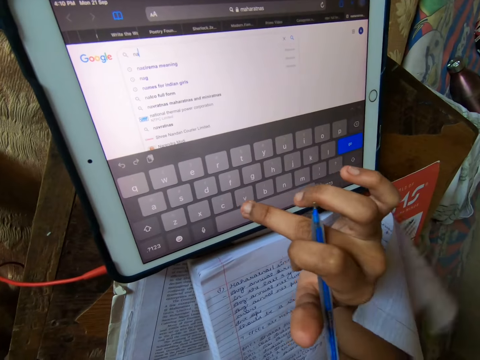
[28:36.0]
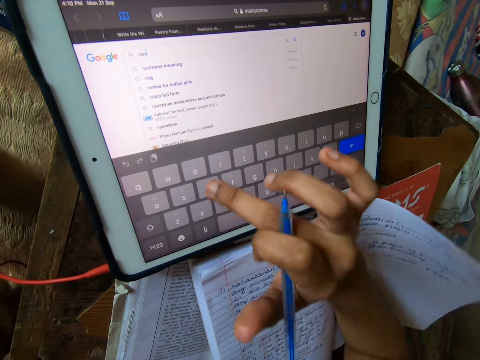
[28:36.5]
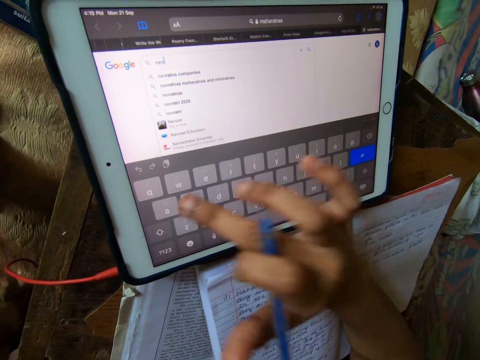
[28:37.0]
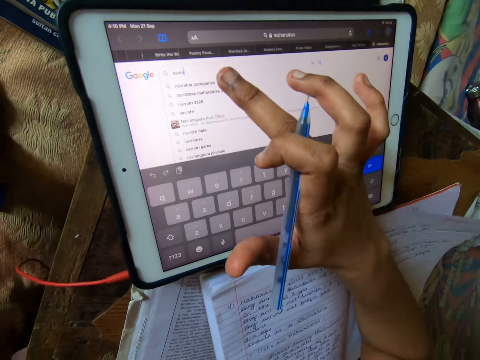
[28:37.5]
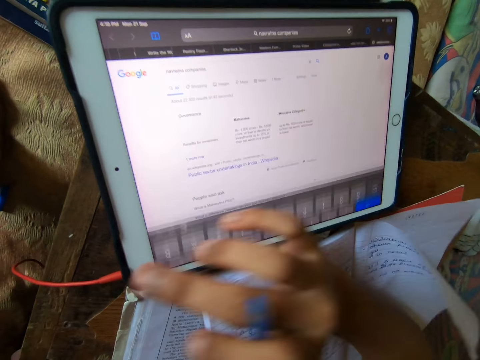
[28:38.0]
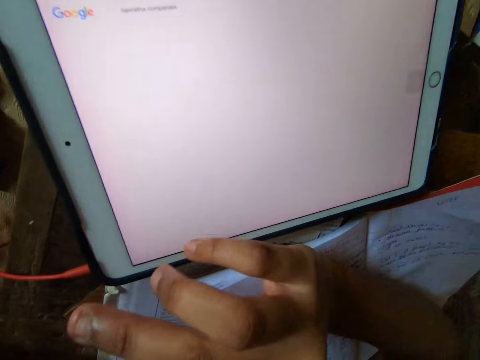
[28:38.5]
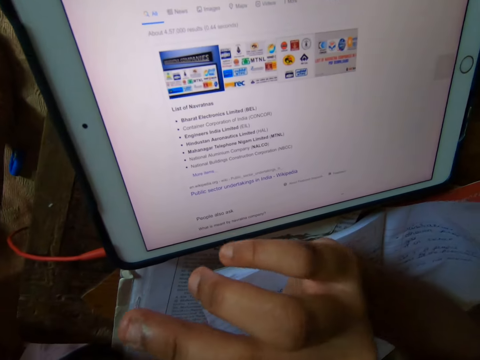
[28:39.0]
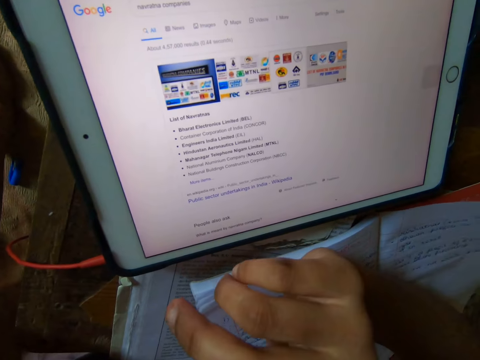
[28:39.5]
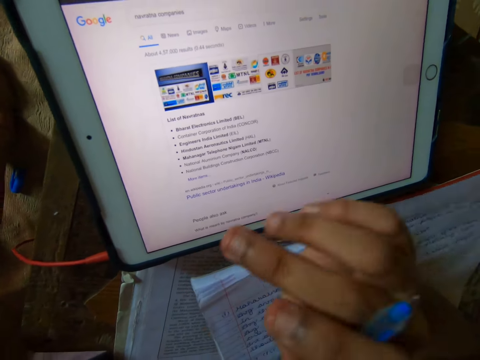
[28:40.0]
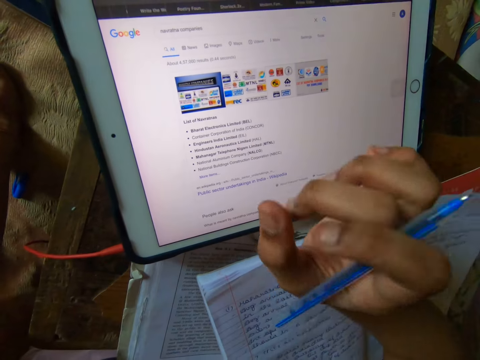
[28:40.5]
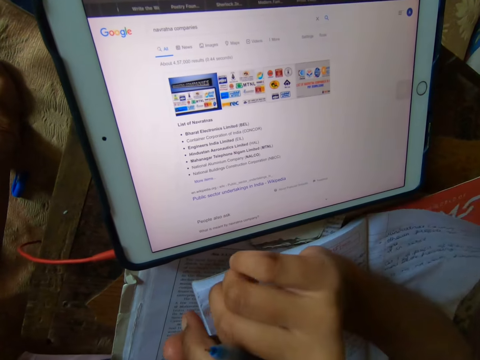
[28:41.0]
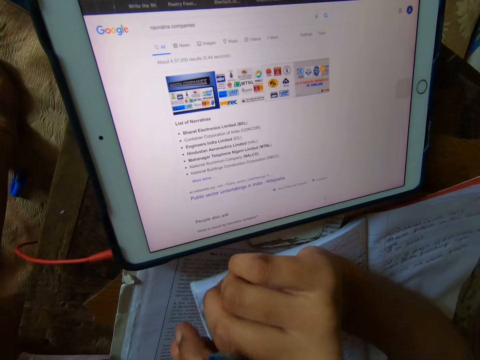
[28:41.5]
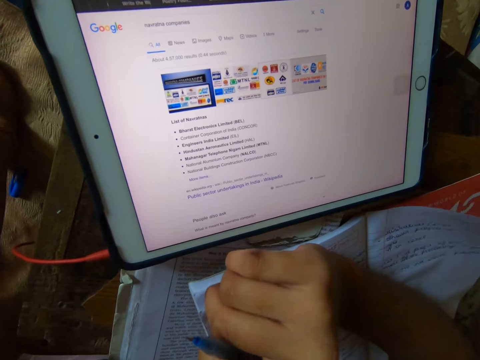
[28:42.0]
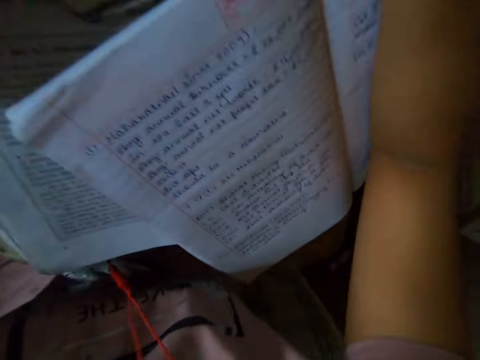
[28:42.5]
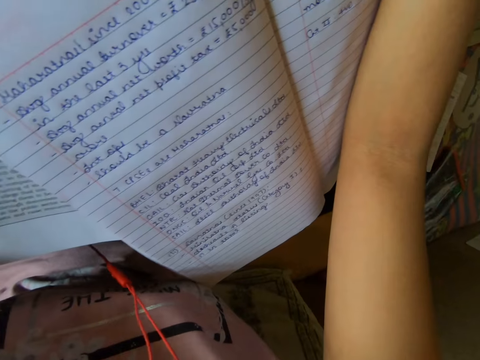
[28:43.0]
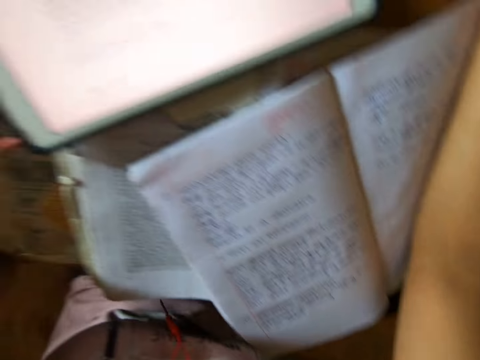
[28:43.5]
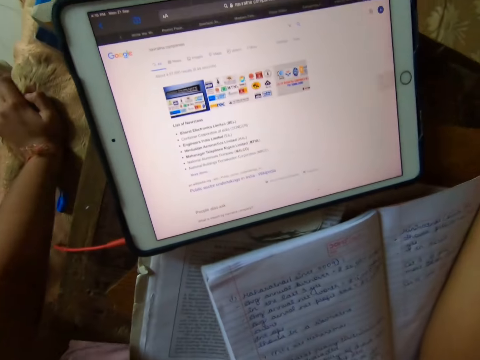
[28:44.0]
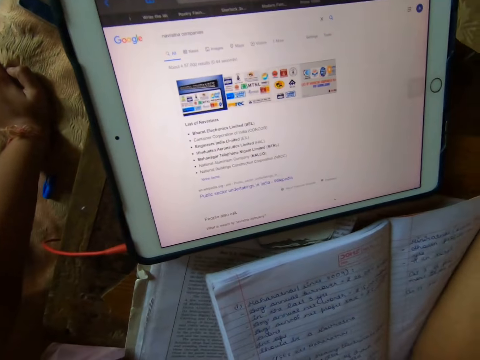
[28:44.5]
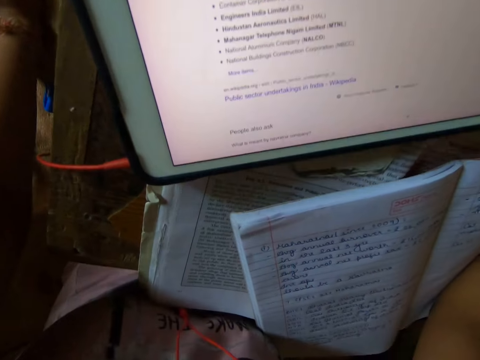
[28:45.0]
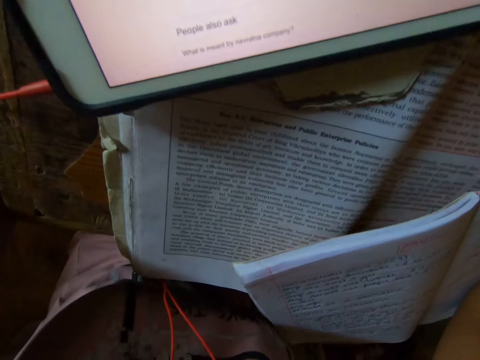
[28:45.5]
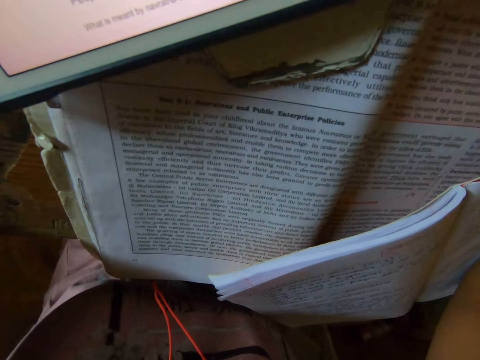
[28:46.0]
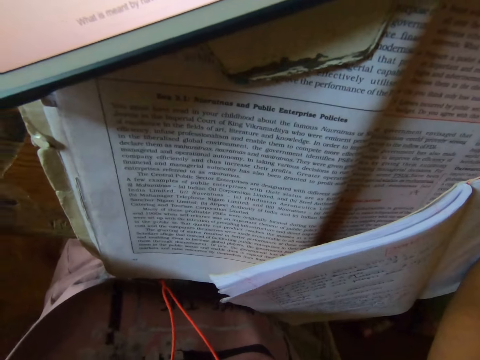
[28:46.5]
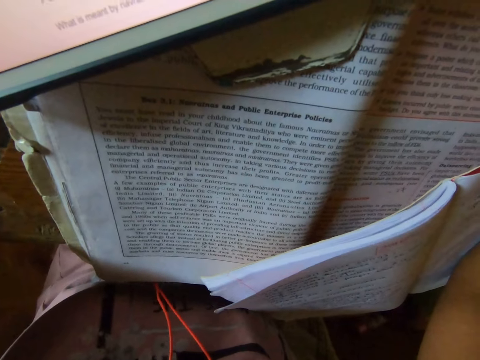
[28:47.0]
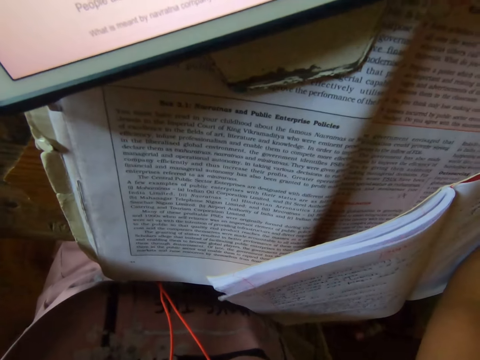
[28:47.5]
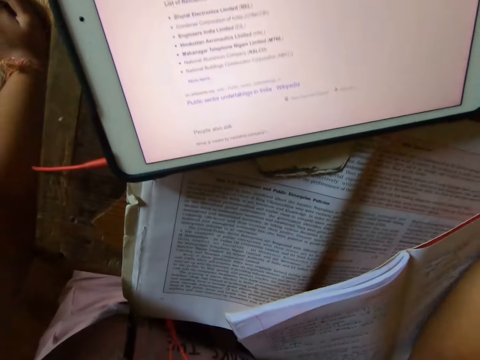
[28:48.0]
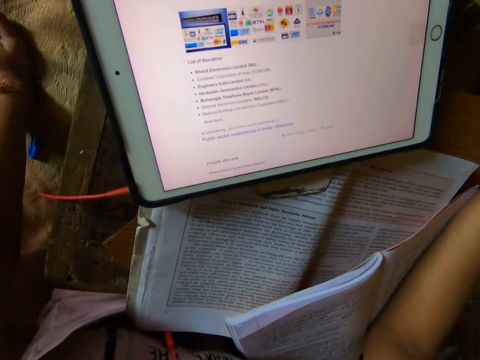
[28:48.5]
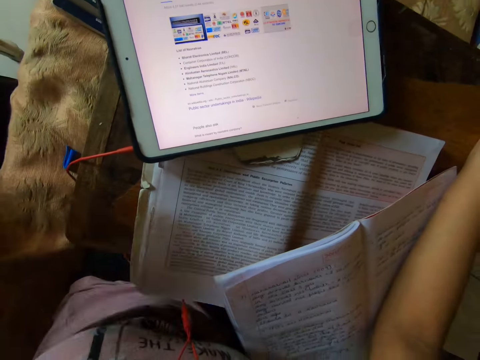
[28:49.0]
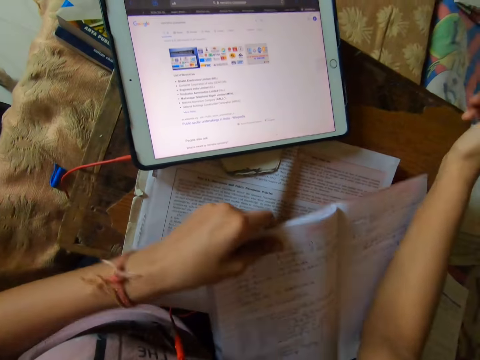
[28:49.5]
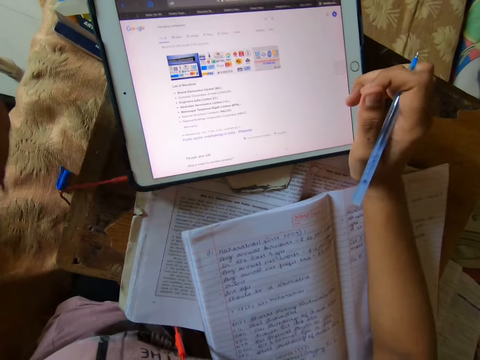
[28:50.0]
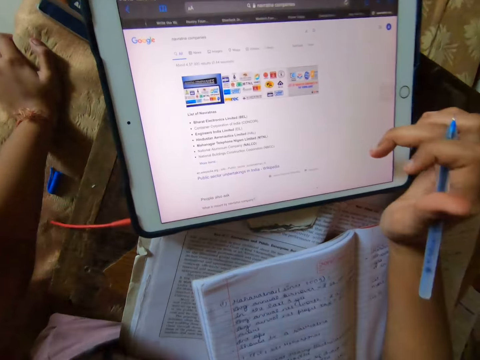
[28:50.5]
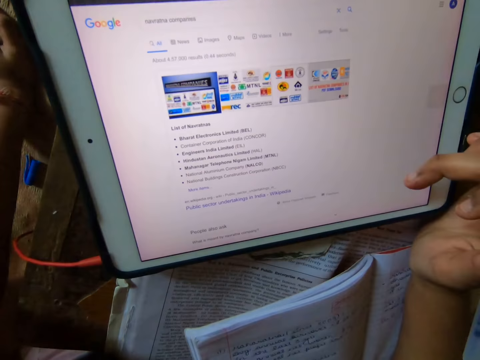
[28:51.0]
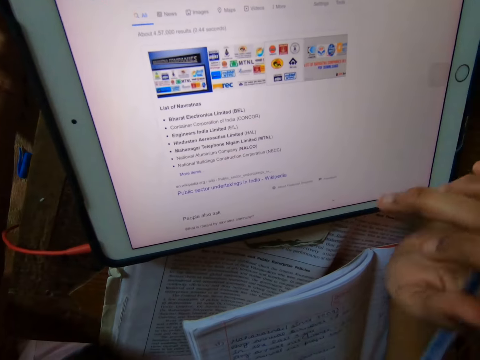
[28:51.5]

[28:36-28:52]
The camera wearer reads information on the tablet. They look at the books on the table. They move a book. They read information on a book on the table. They read information on the tablet. They adjust a book. They read information on the tablet.

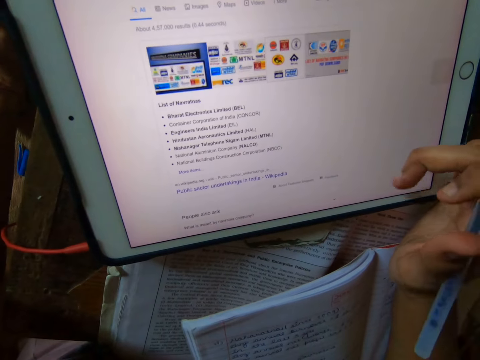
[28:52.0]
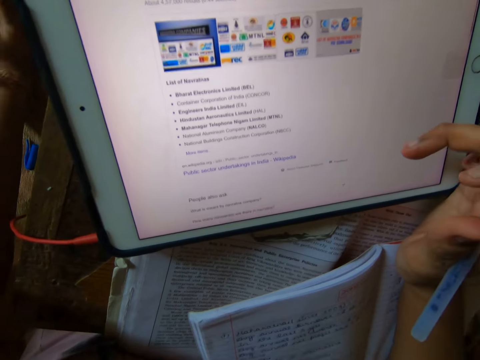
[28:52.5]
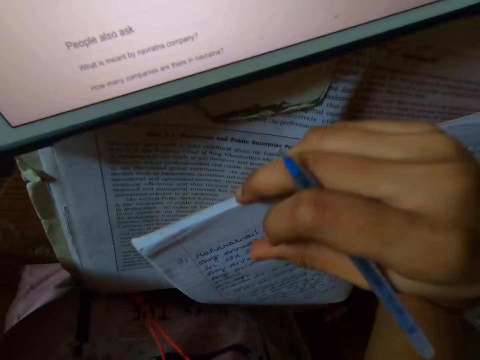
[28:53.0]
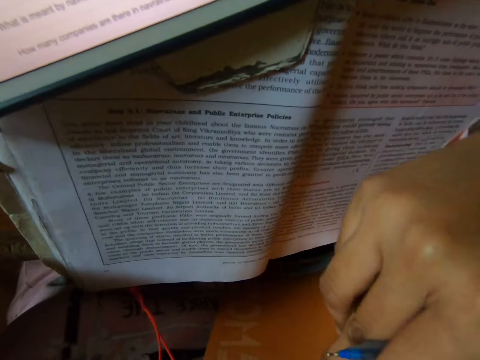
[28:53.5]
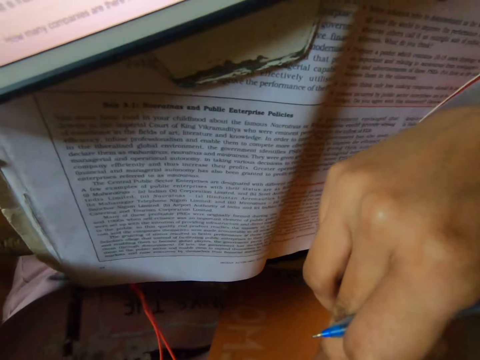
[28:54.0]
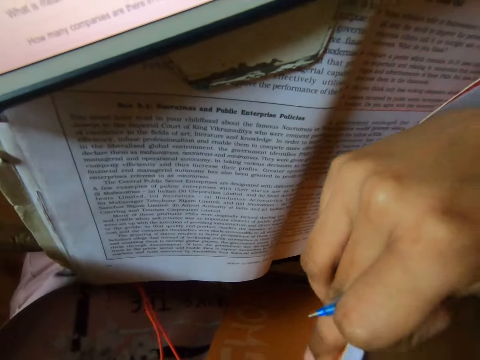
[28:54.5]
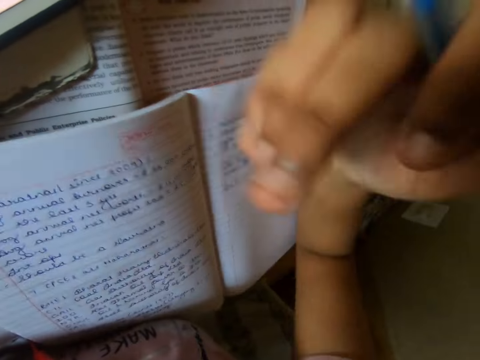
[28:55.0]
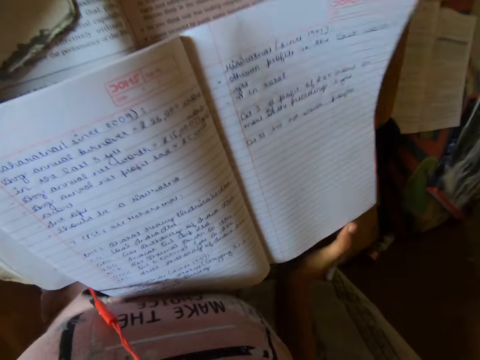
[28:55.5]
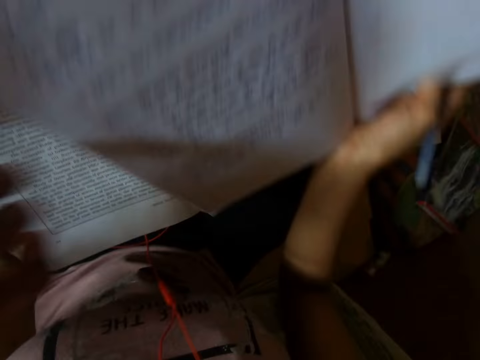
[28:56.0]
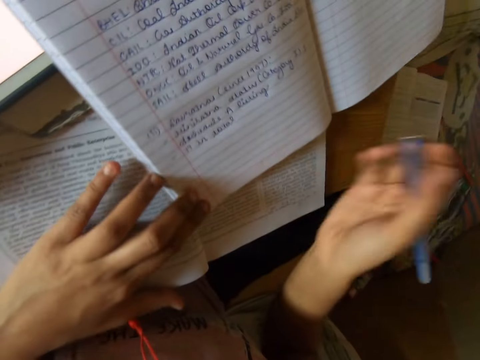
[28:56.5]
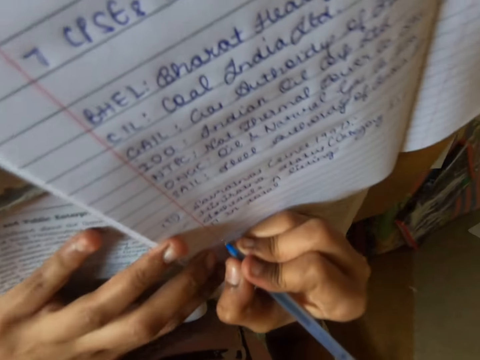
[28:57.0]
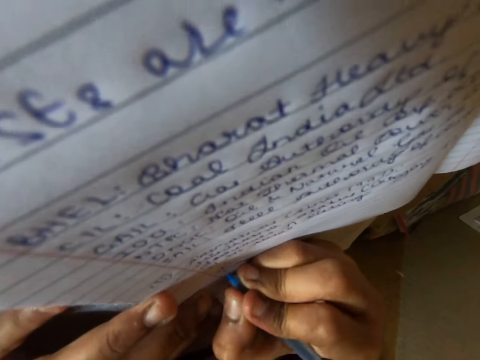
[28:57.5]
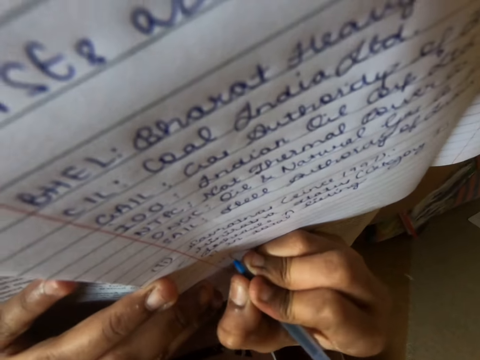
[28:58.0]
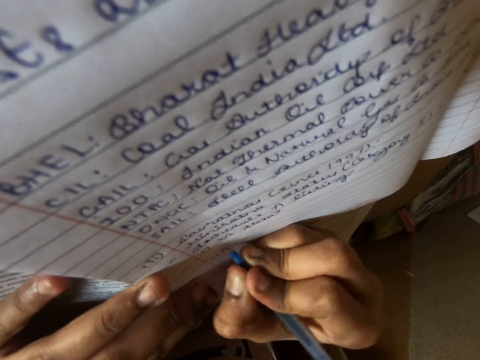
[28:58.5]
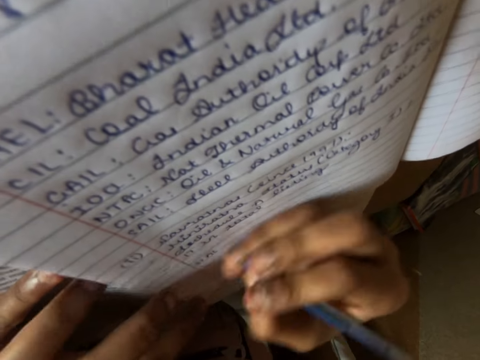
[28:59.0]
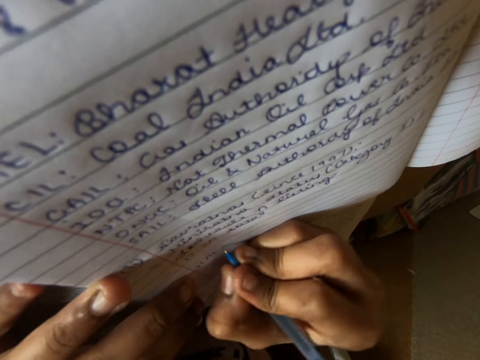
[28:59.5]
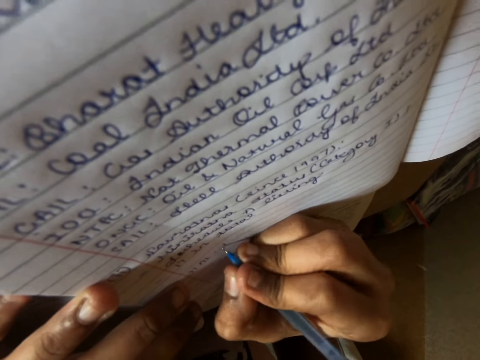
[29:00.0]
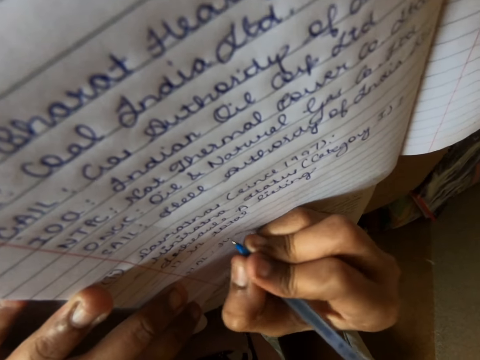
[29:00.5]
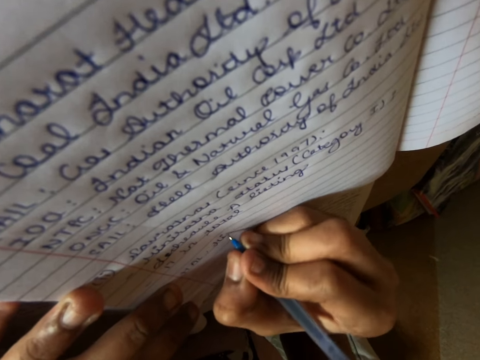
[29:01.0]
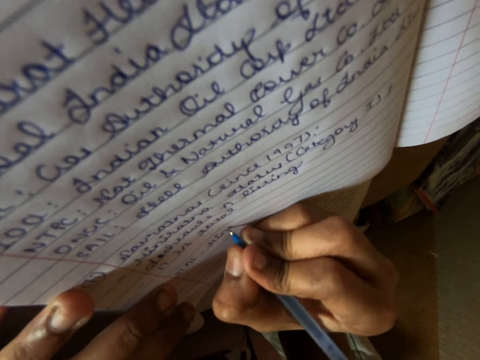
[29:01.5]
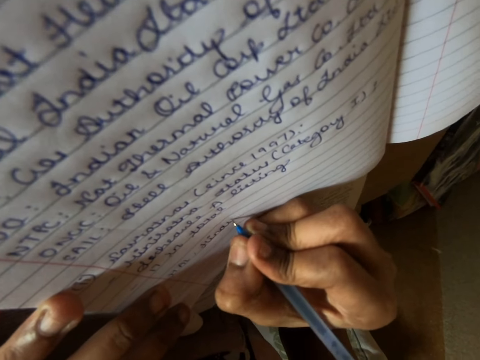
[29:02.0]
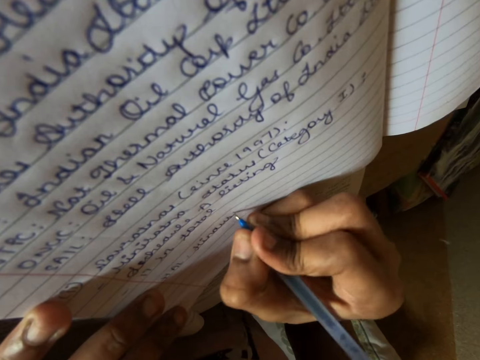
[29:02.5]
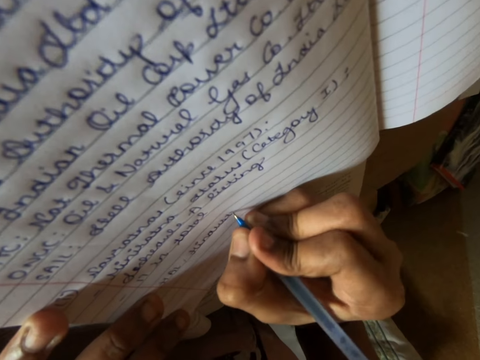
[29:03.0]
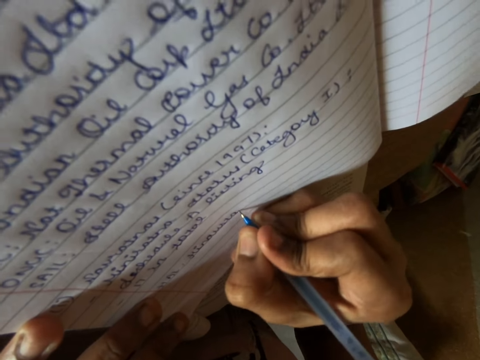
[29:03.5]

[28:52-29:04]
The camera wearer scrolls through the tablet. She lifts up a book and holds the book with her right hand. She reads information on the book on the table. She places the book on the table. She adjusts the book on the table. She writes on the book with the pen.
